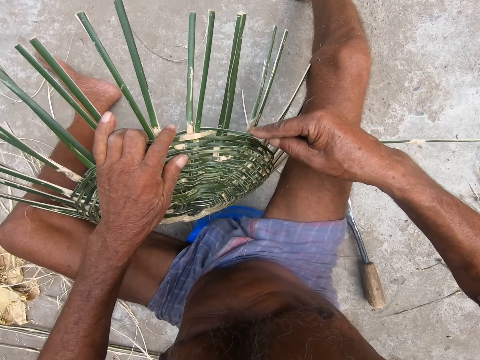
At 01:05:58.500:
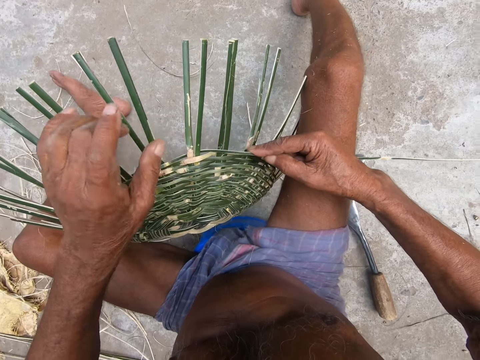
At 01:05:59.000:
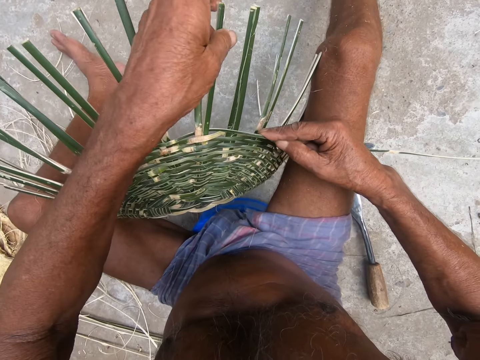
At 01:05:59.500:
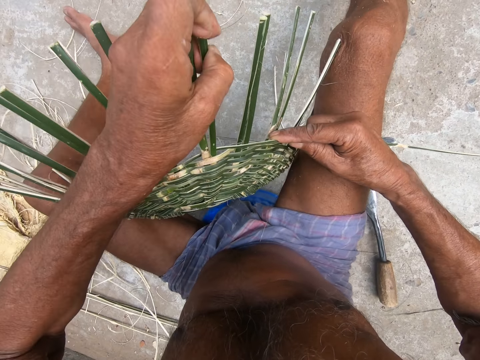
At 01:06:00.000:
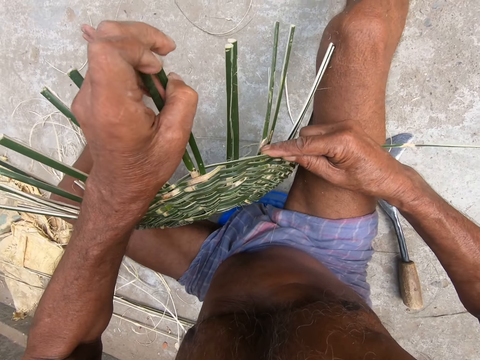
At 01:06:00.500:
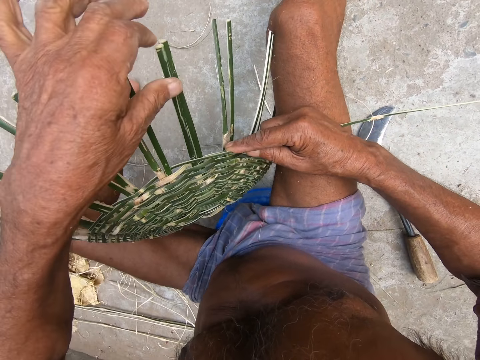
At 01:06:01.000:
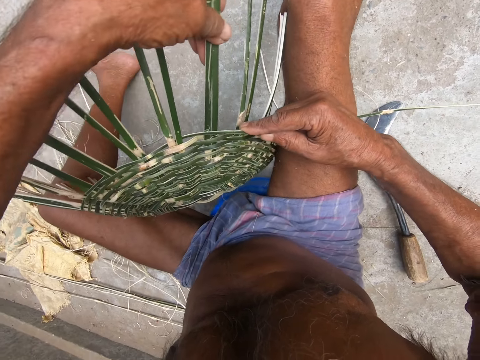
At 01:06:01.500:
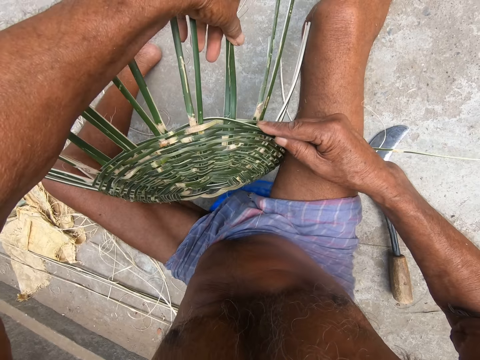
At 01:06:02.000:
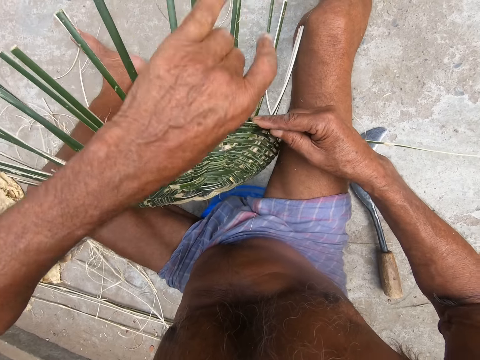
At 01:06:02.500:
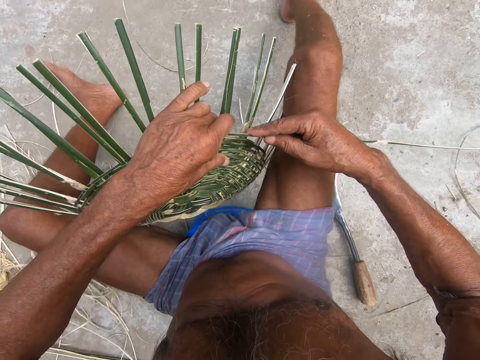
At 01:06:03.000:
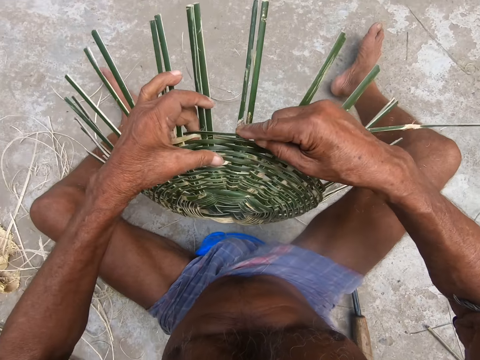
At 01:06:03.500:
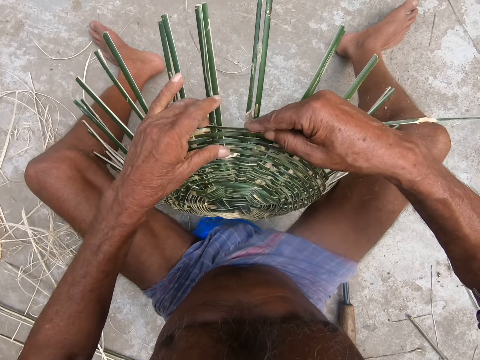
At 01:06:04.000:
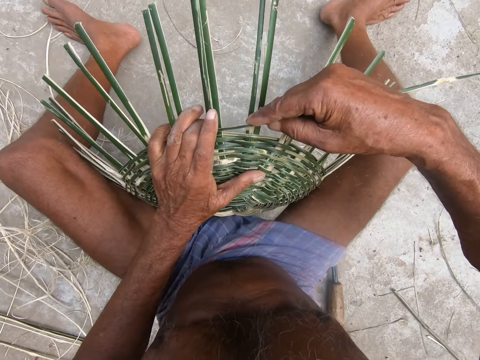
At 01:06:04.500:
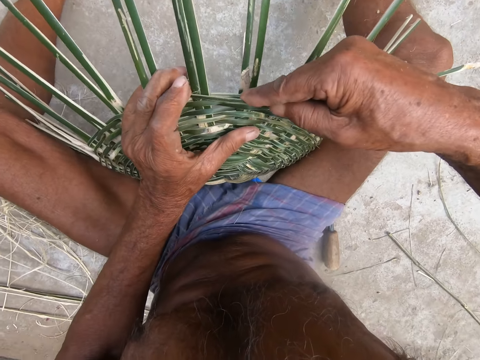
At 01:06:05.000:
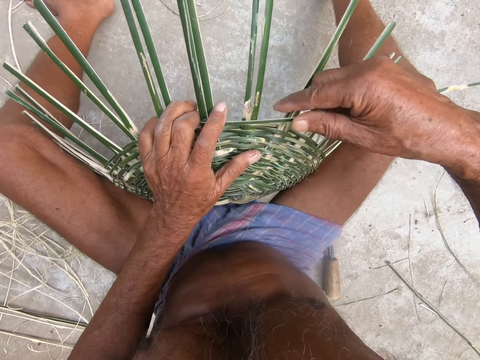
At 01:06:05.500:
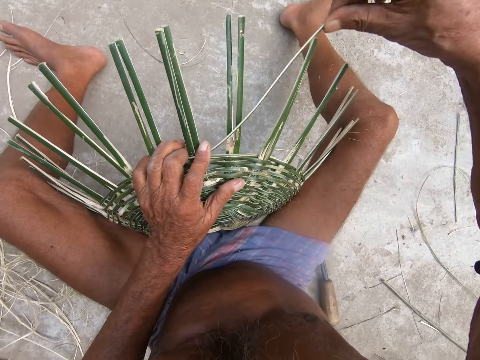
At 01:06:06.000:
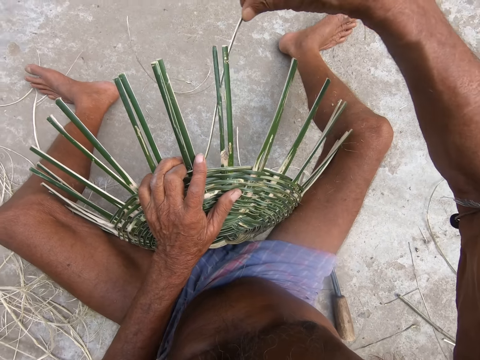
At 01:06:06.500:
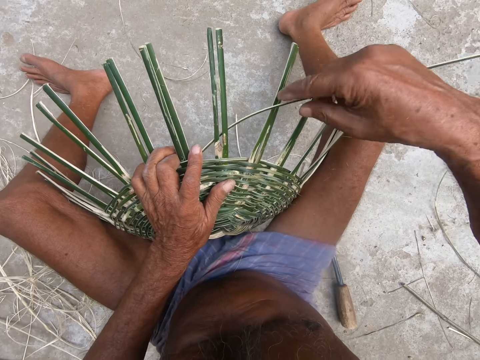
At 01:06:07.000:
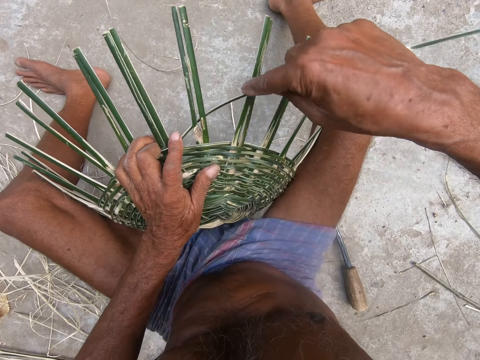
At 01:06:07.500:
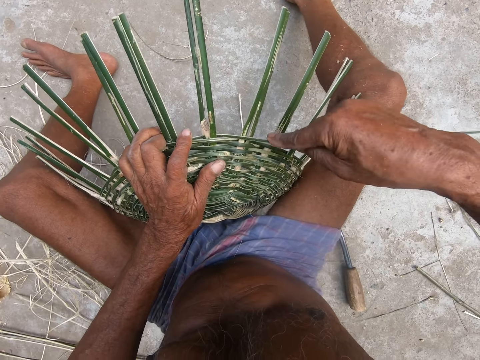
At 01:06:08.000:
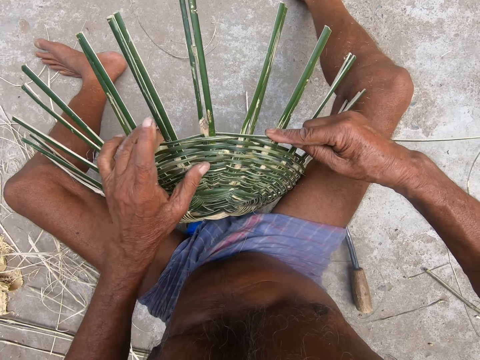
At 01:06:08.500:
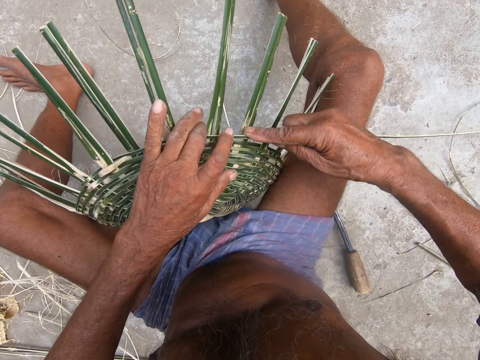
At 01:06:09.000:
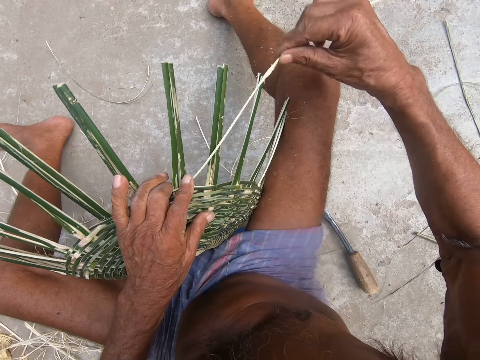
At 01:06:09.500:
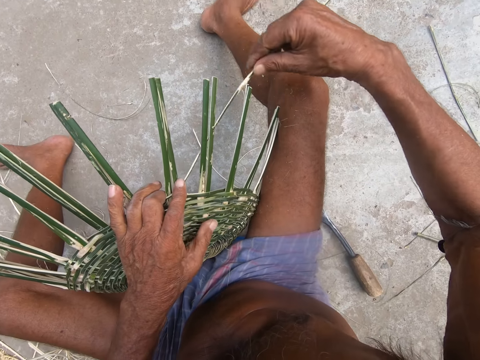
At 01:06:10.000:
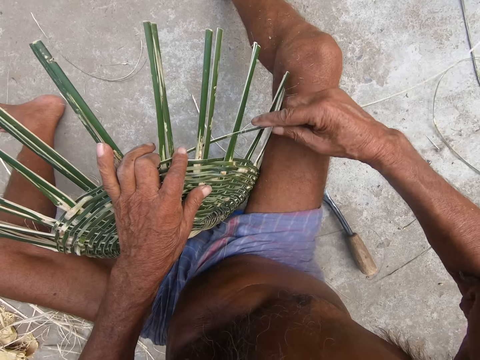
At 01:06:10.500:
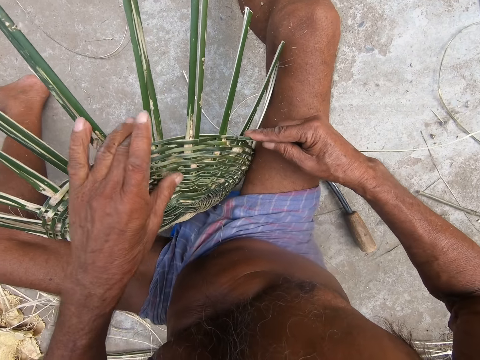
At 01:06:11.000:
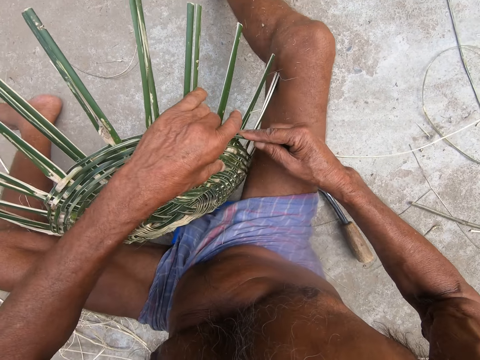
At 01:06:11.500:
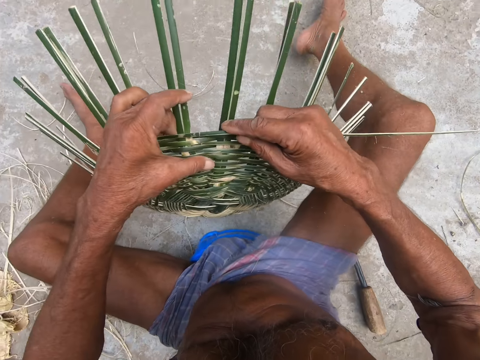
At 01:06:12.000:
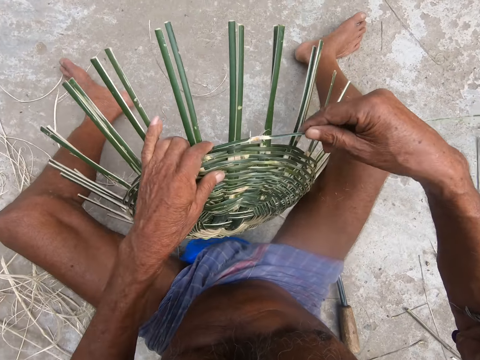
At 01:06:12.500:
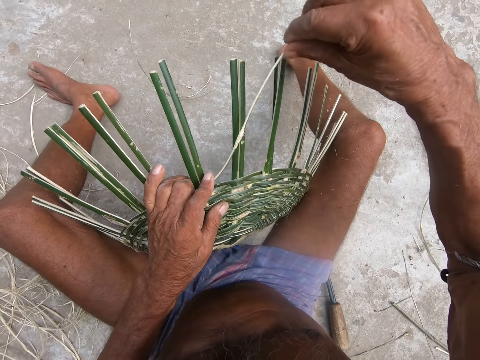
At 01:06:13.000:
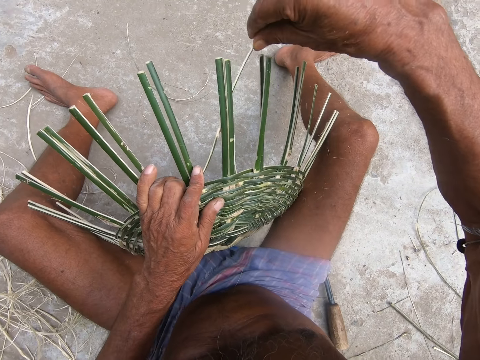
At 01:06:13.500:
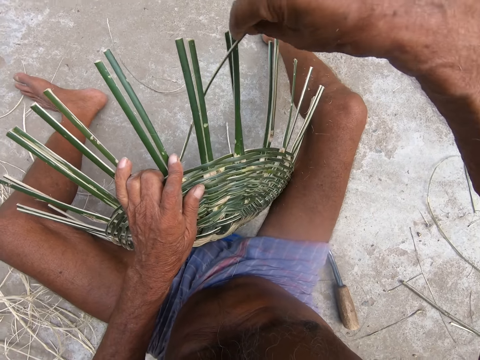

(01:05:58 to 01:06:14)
The camera wearer fixes a sisal. They hold the sisal. They push the sisal. They rotate the basket. They fix the sisal. They hold the basket. They fix the sisal. They rotate the basket.

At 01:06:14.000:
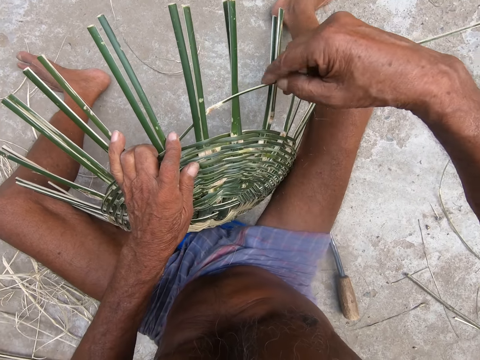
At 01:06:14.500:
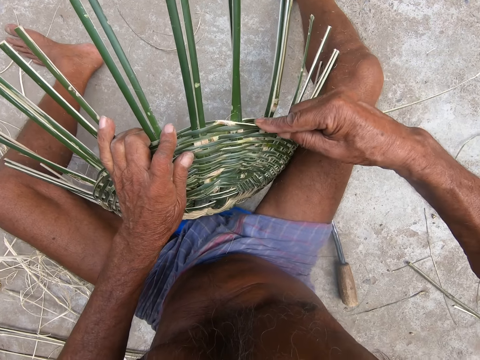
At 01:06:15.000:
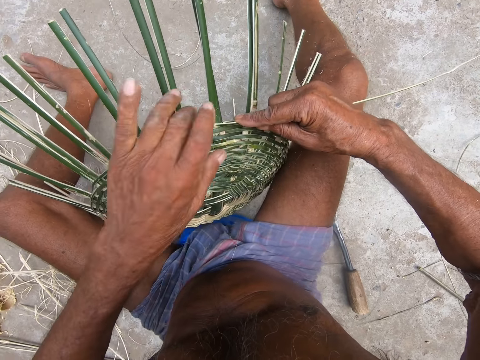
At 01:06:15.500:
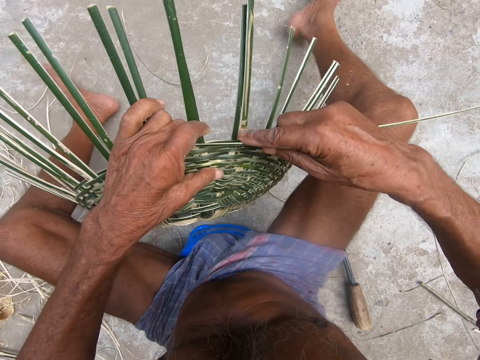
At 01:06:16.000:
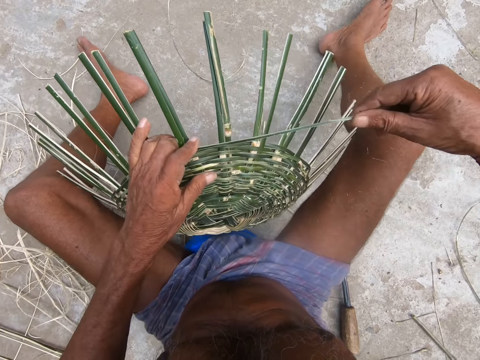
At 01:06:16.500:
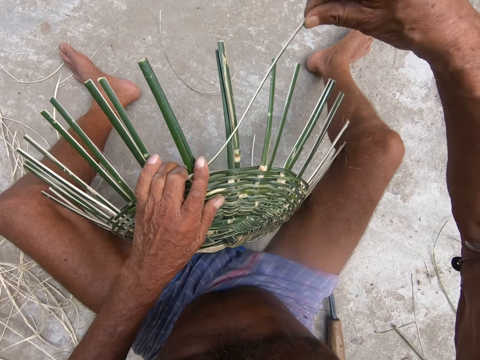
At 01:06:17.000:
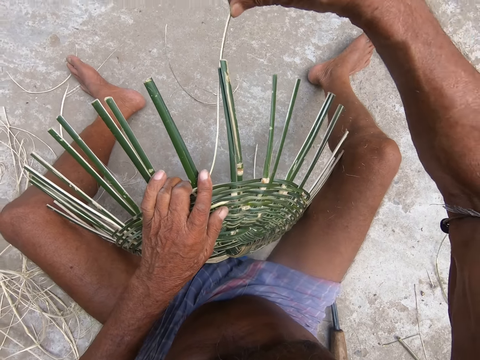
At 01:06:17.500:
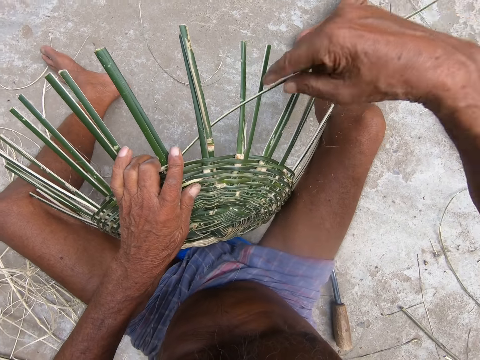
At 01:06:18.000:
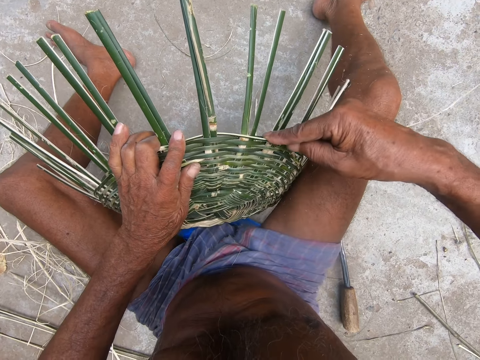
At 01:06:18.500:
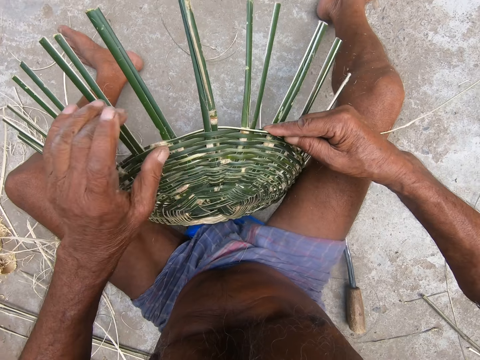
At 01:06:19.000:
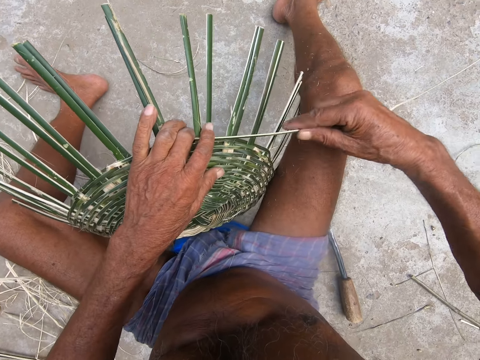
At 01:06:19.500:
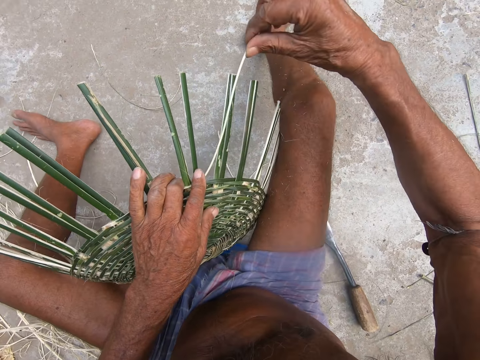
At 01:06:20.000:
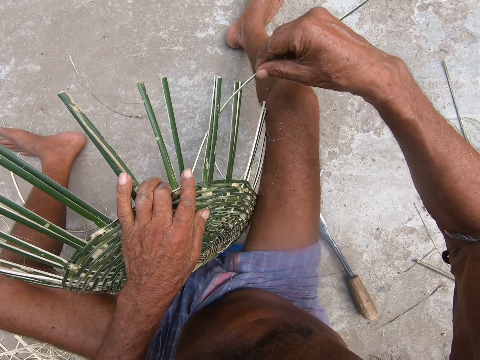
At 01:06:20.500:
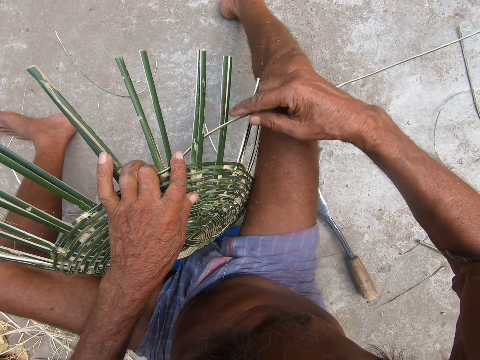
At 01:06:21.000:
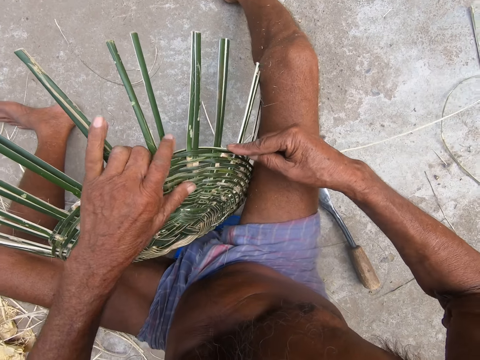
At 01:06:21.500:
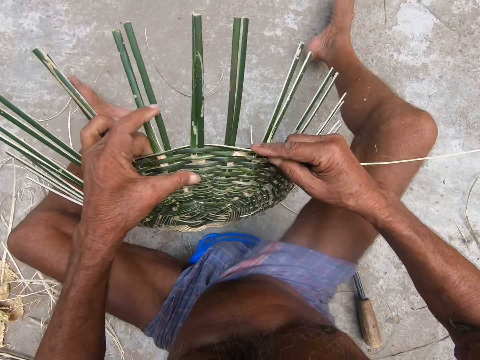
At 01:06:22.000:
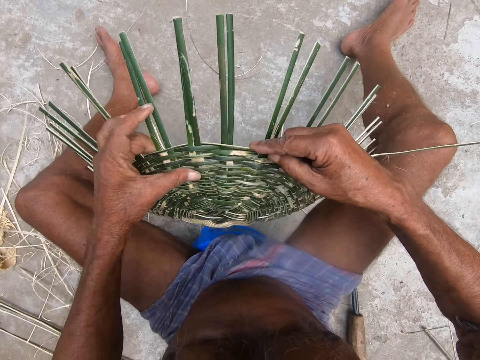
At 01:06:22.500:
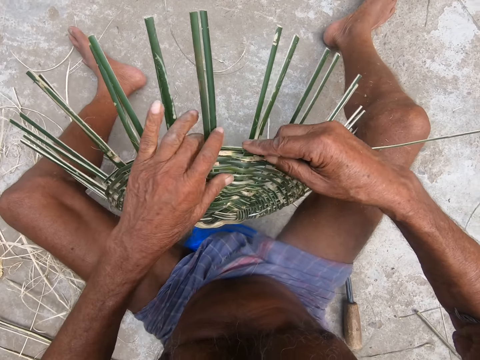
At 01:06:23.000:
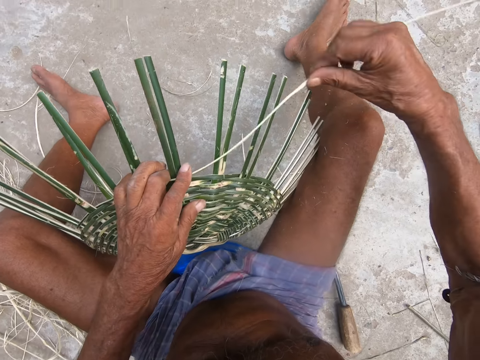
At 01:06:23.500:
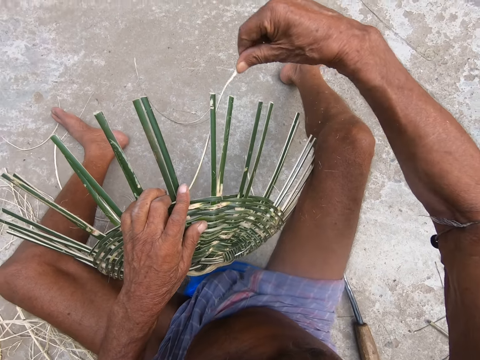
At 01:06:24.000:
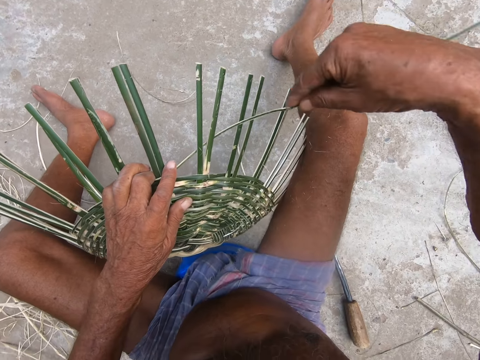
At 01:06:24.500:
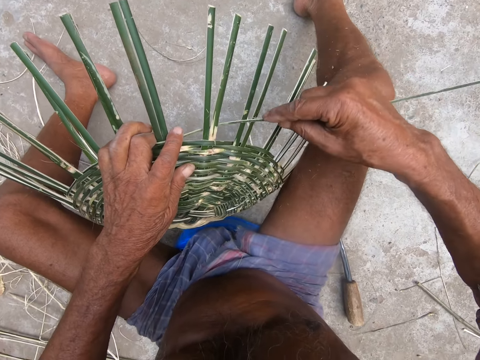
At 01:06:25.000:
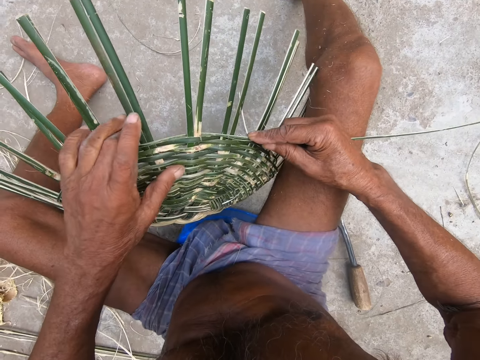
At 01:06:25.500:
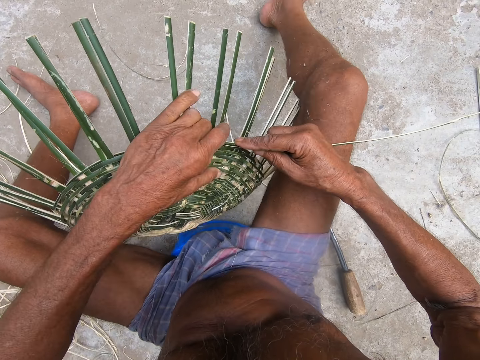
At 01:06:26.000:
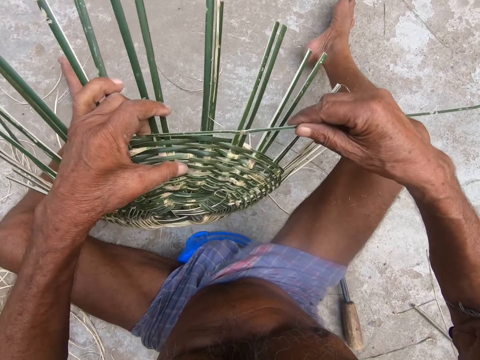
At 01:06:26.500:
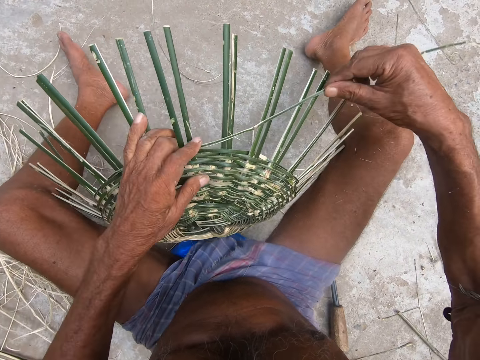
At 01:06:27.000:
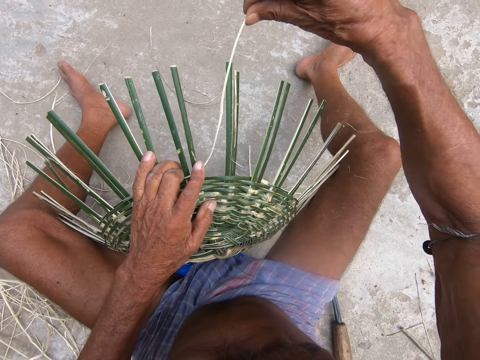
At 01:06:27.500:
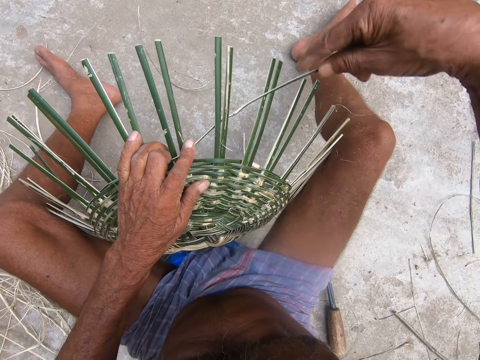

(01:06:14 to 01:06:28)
The camera wearer fixes a sisal. They rotate the basket. They fix the sisal. They hold the basket. They rotate the basket. They tighten the basket. They rotate the basket.
